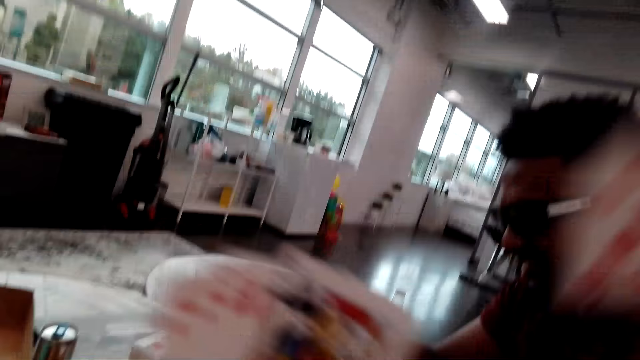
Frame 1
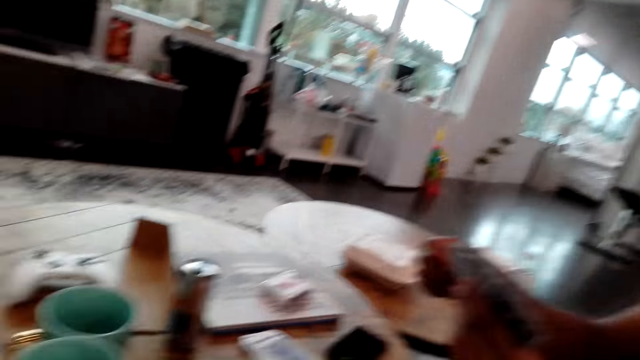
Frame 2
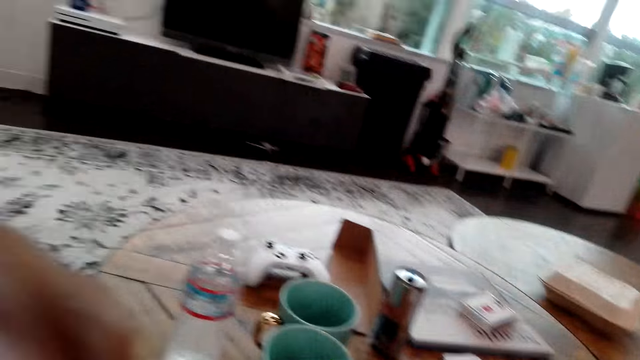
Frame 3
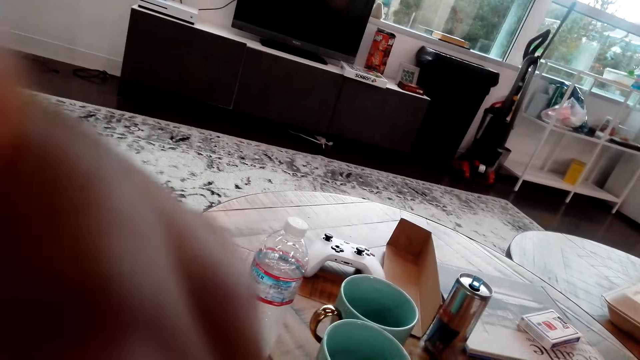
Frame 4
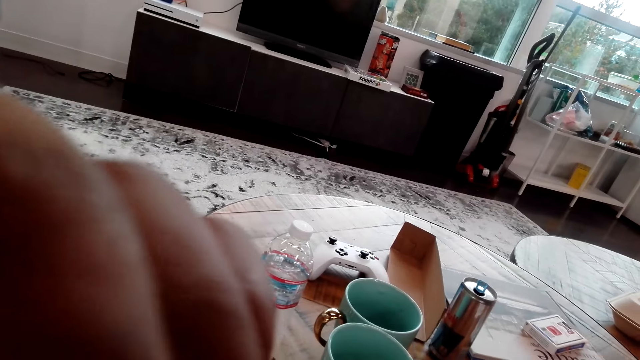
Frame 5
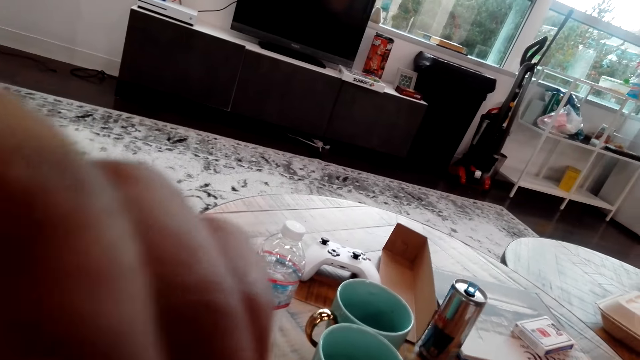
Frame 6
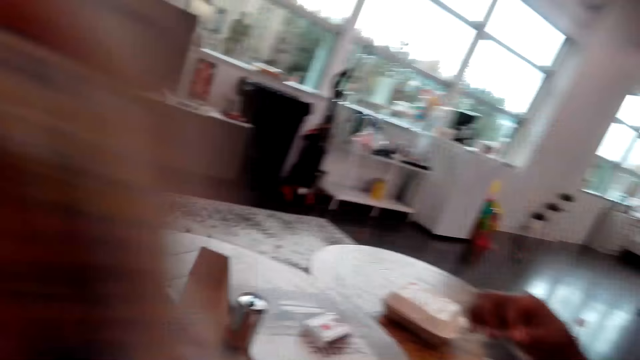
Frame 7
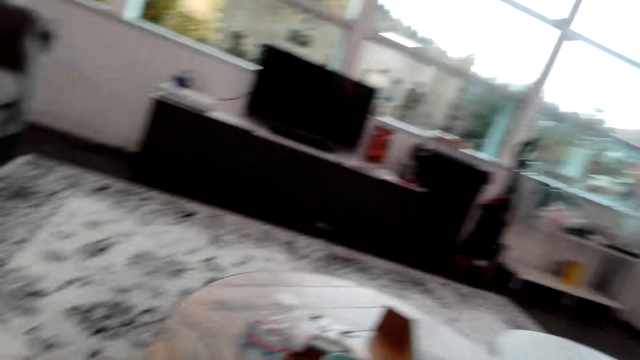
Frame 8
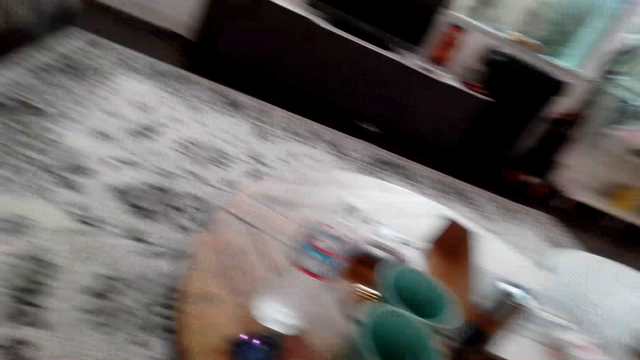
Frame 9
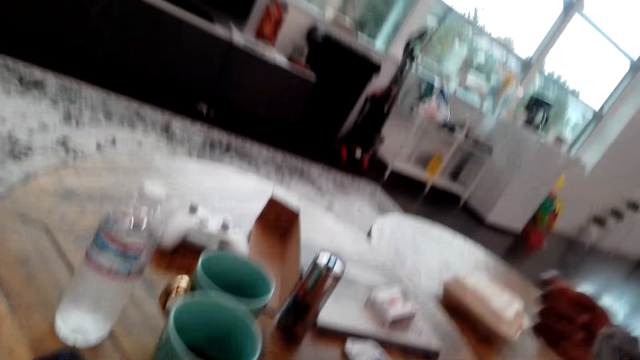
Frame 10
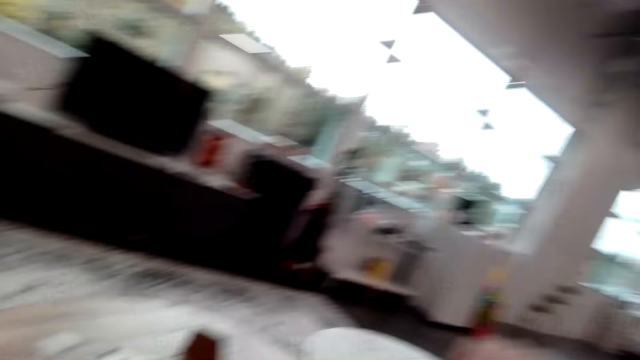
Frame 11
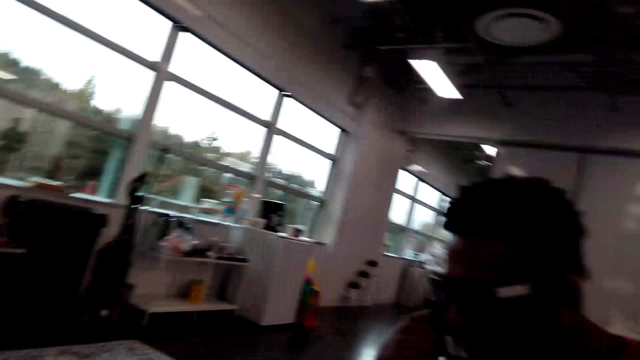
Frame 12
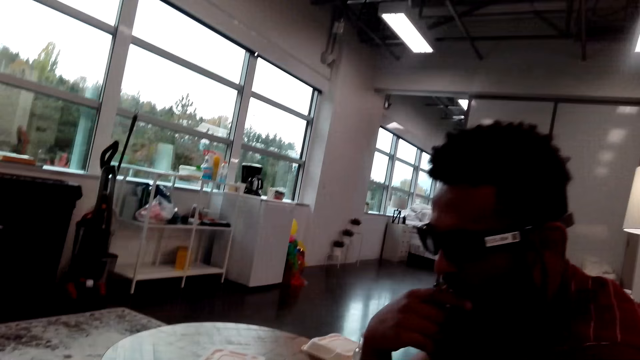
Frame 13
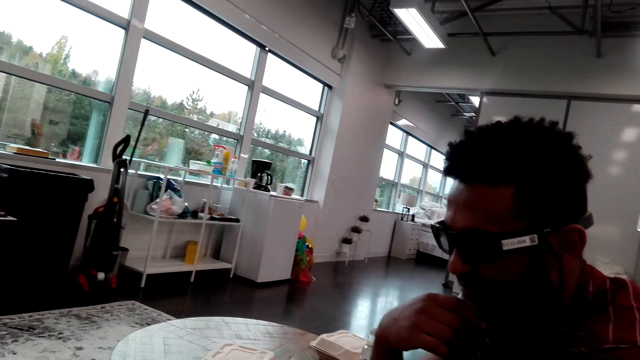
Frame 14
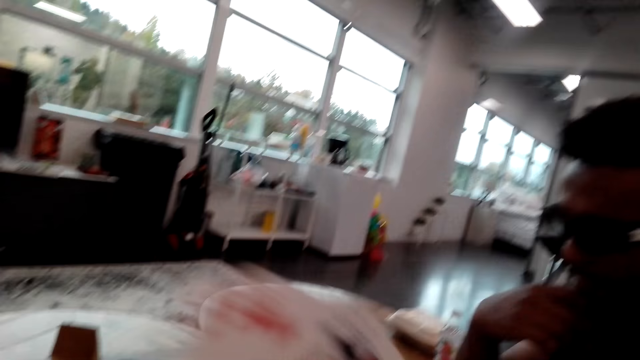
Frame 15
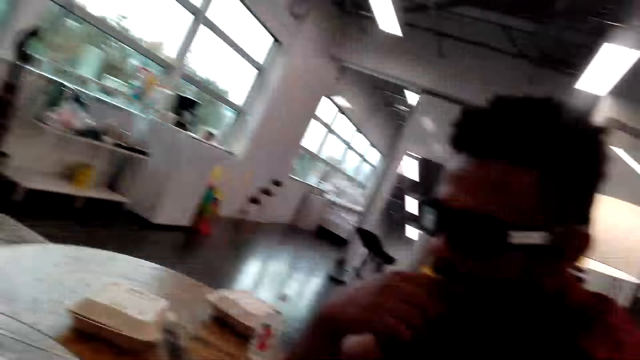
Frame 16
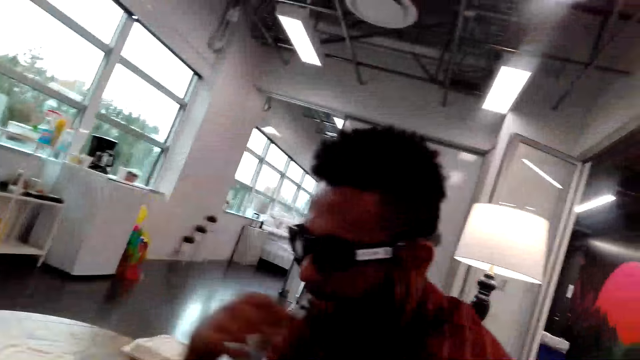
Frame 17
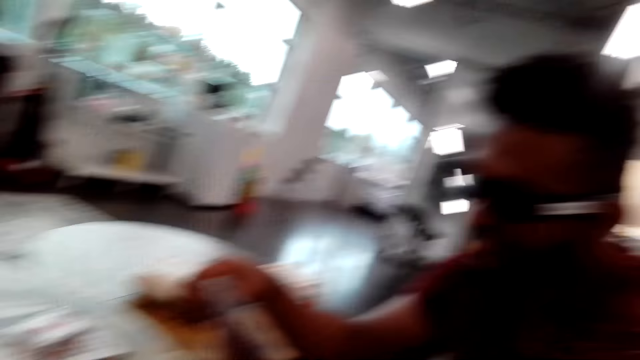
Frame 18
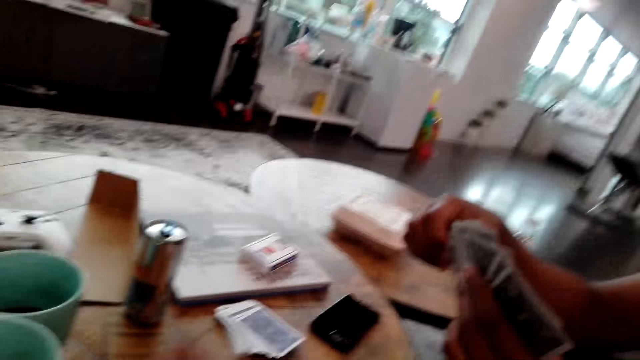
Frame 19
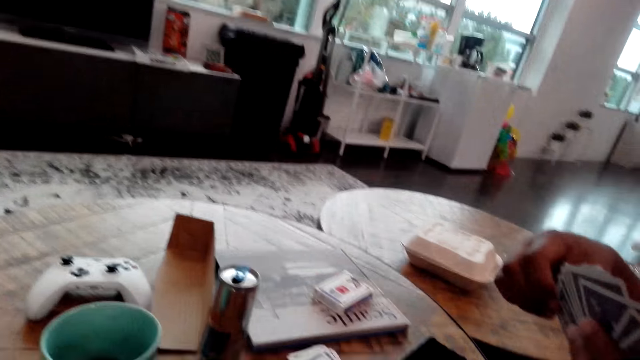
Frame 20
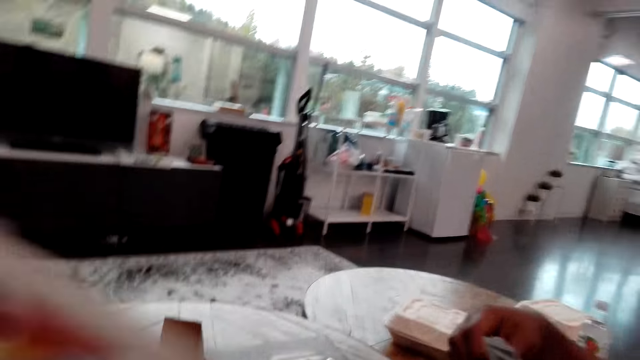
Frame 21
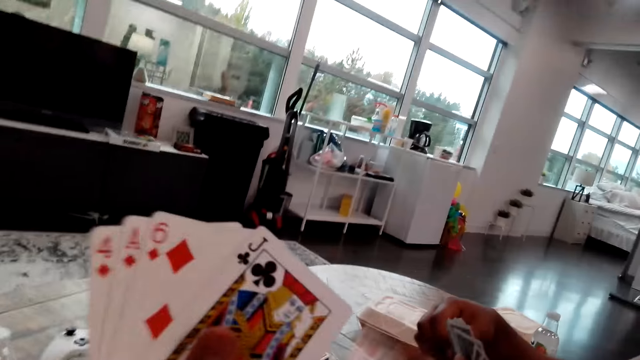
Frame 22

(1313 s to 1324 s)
The man talks to the camera wearer. The camera wearer raises their hand up. They lower their hand. The man moves his hand. The camera wearer talks to the man. The man touches on the chin. The camera wearer moves their hand. The man spreads cards.

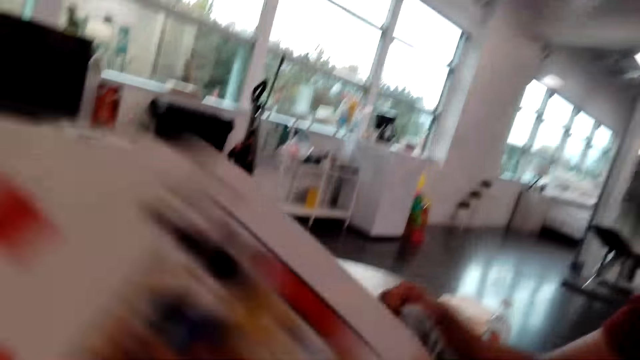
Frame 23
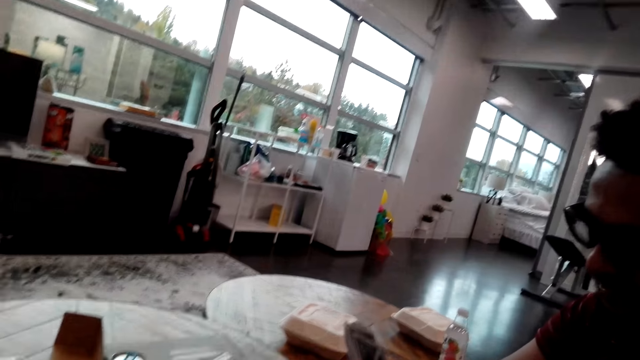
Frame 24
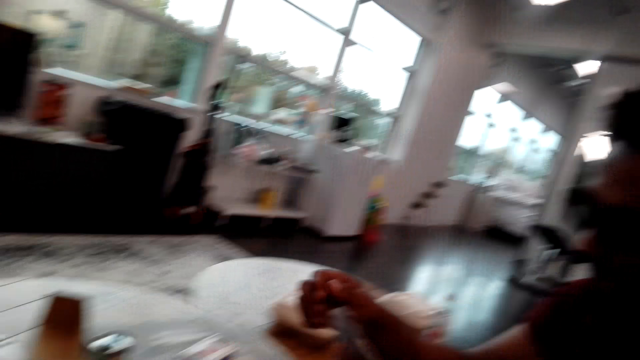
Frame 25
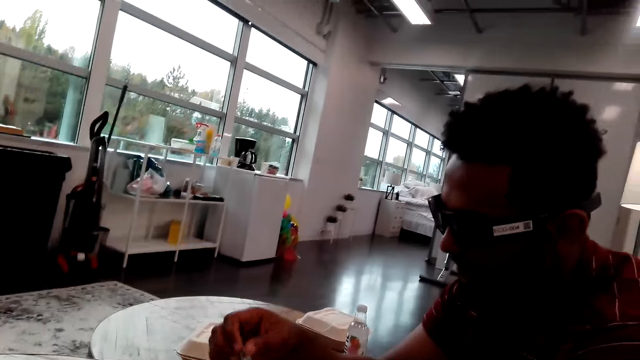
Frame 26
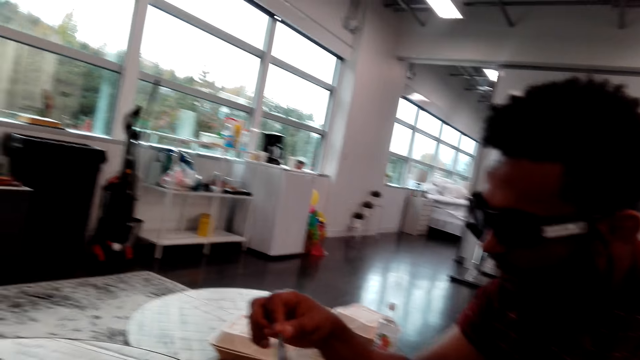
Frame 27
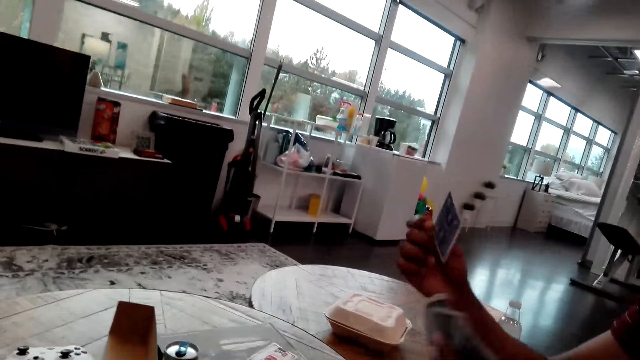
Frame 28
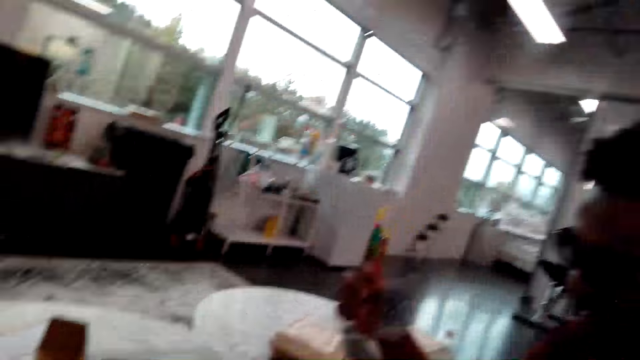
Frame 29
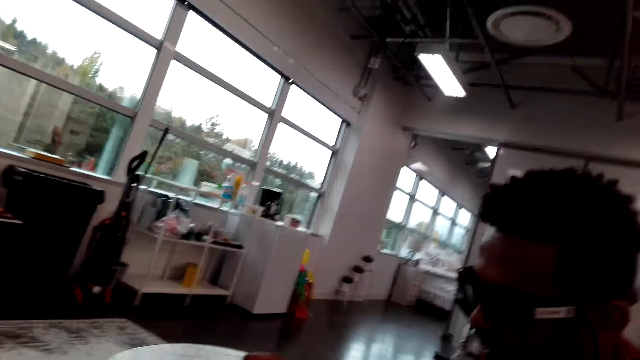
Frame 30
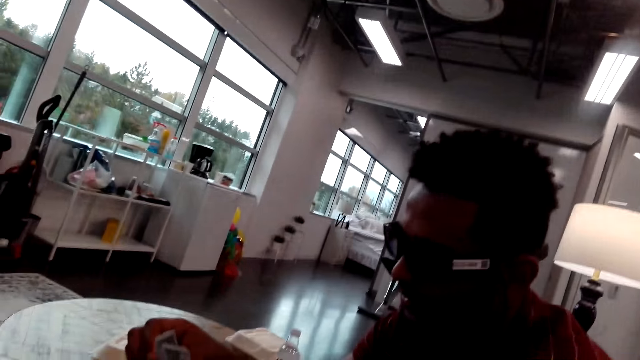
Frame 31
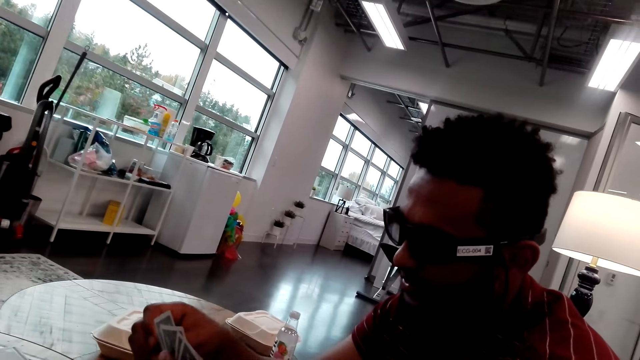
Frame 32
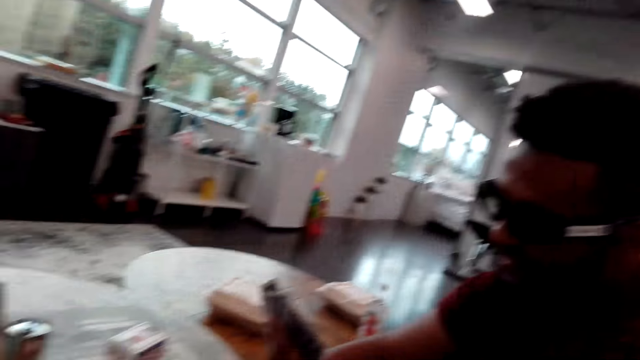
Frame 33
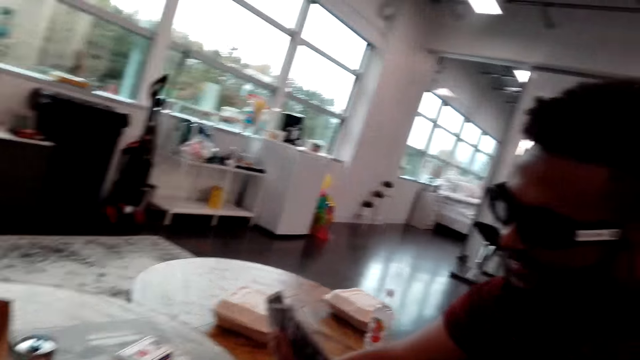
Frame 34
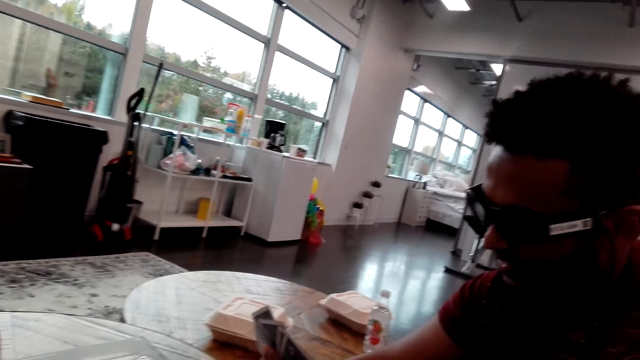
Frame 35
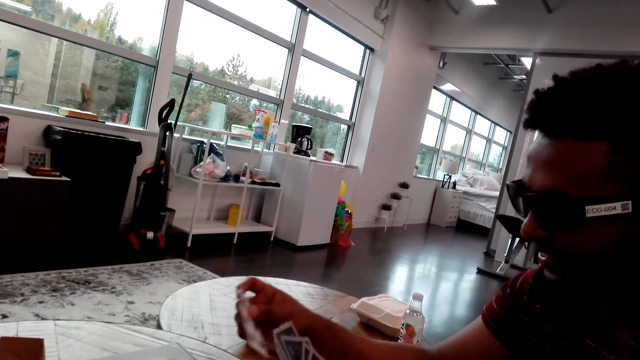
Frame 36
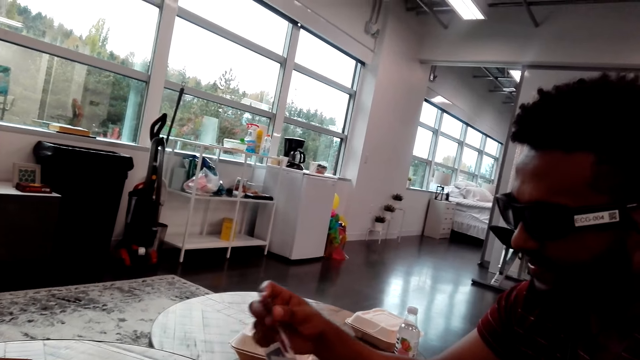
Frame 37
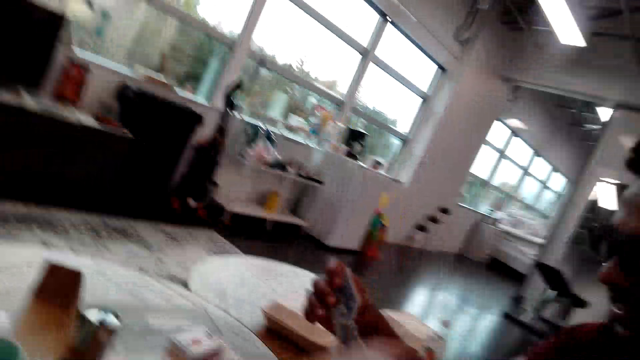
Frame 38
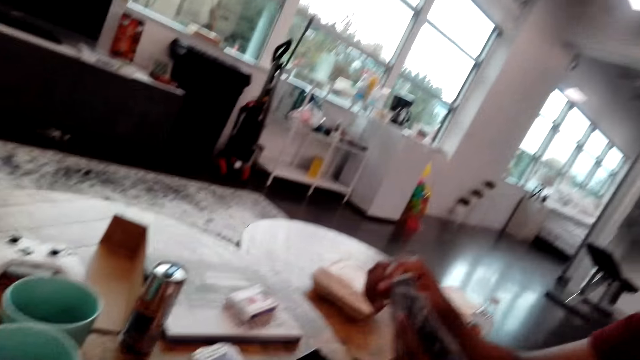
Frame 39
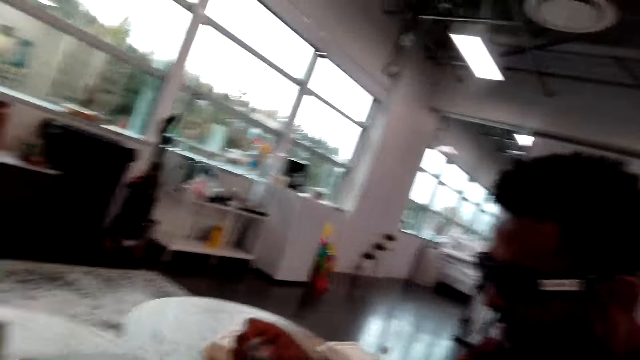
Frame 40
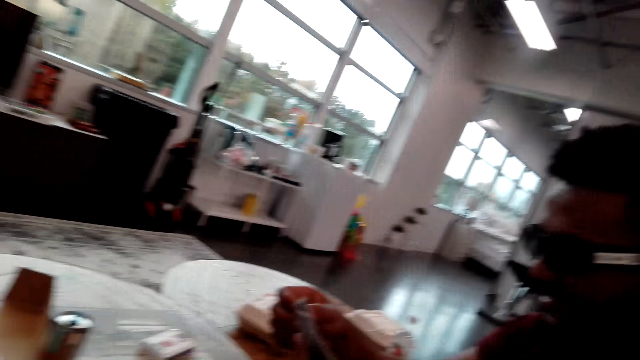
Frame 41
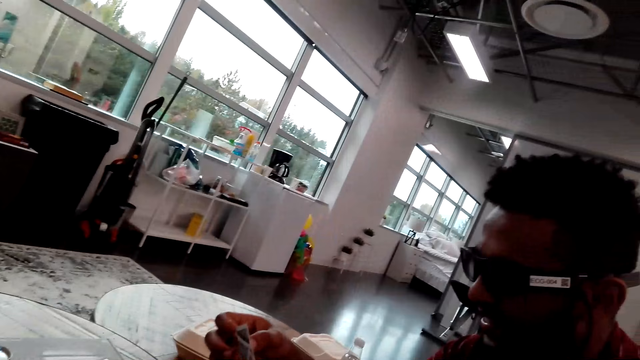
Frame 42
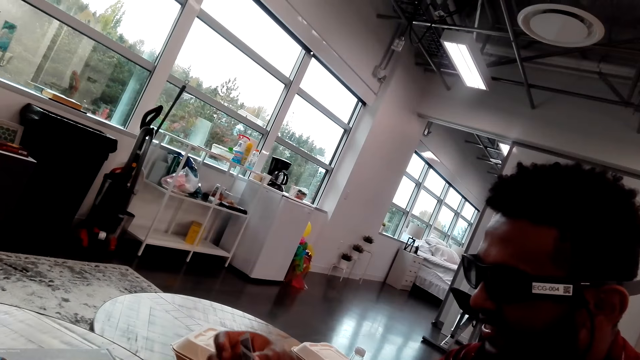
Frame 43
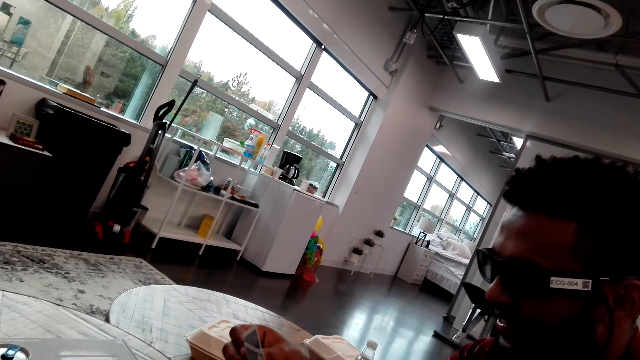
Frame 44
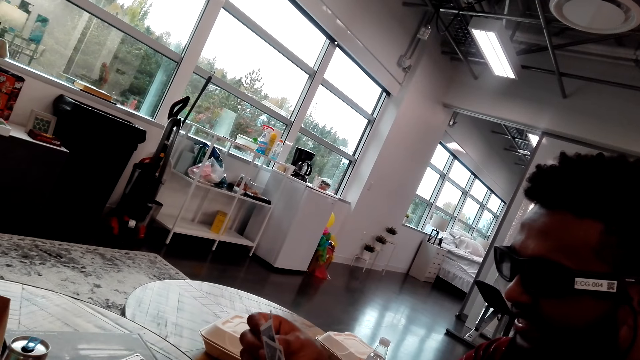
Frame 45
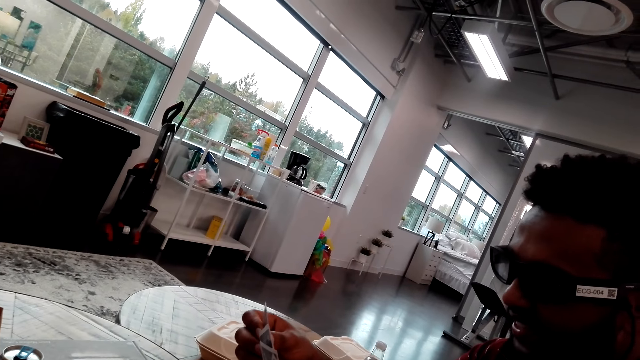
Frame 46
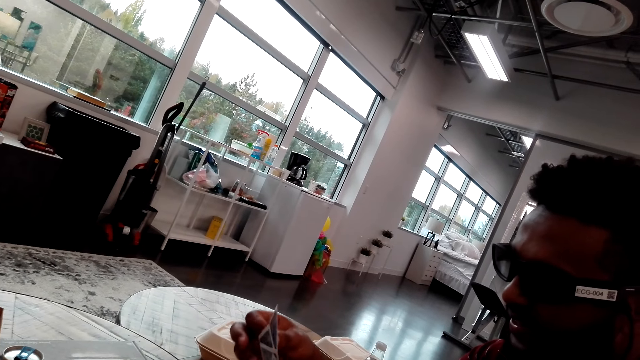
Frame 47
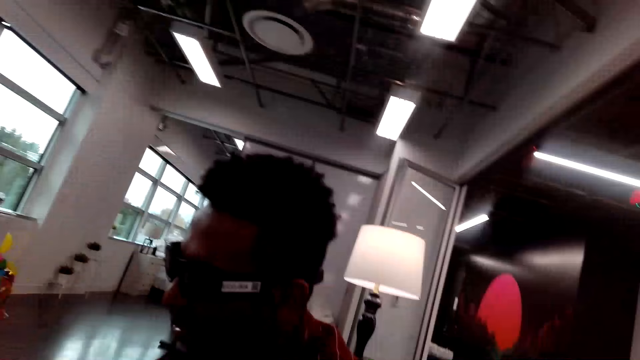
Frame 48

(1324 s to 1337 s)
The camera wearer moves their hand. The man touches the playing cards. The man plays a card. He plays a card again. The camera wearer talks to the man. The man puts cards between other cards. The man talks to the camera wearer.
